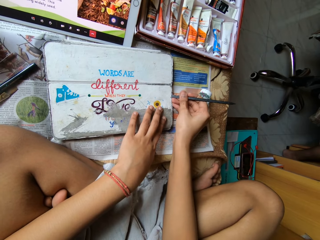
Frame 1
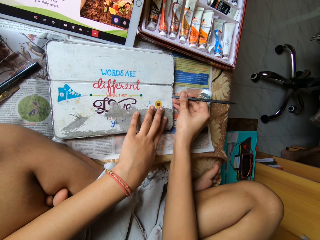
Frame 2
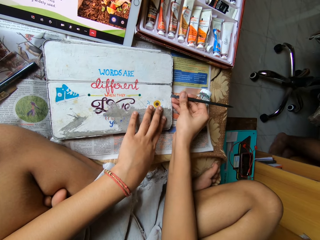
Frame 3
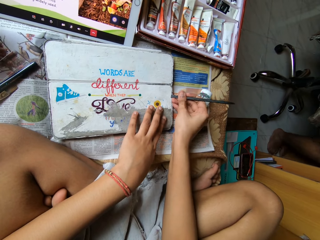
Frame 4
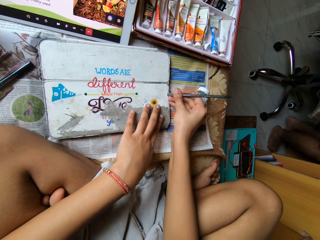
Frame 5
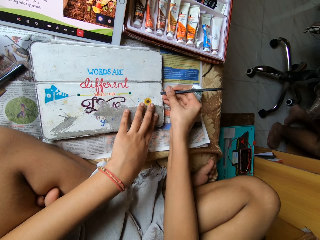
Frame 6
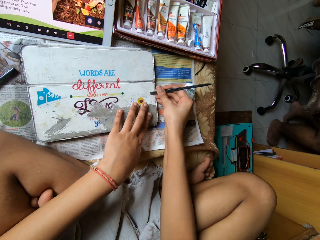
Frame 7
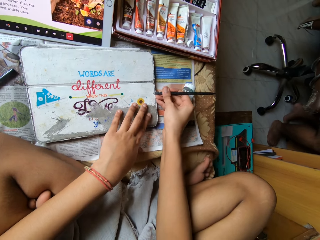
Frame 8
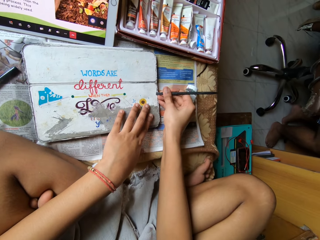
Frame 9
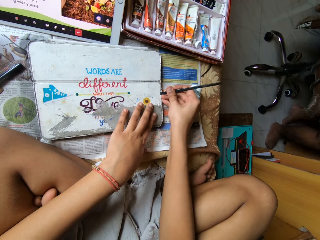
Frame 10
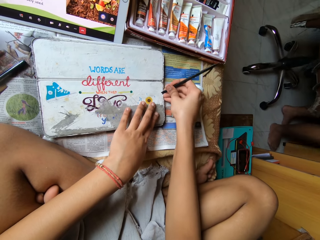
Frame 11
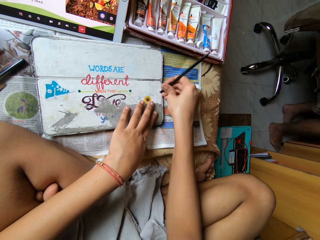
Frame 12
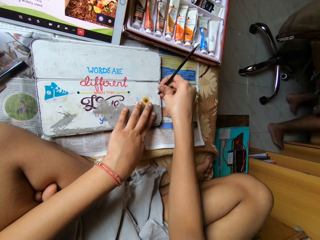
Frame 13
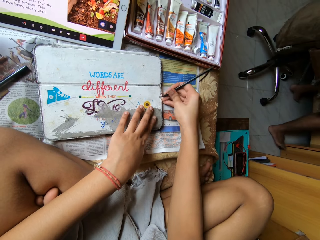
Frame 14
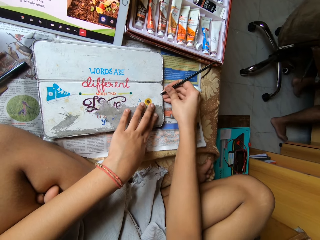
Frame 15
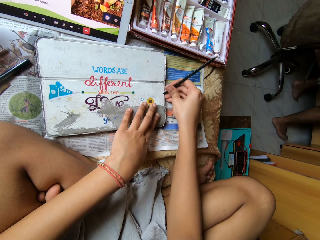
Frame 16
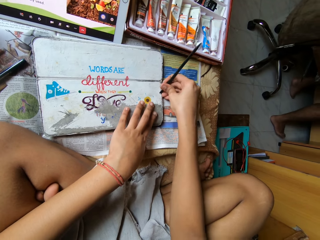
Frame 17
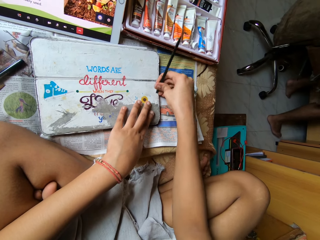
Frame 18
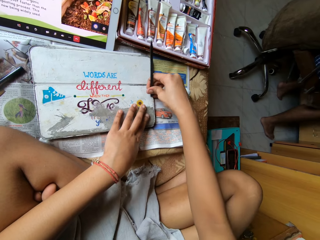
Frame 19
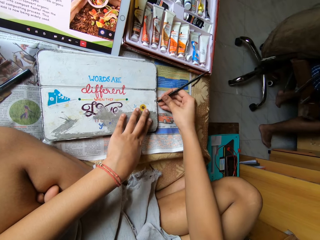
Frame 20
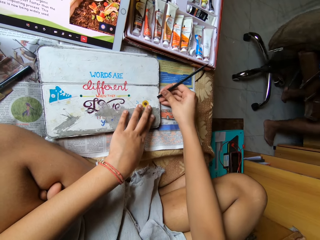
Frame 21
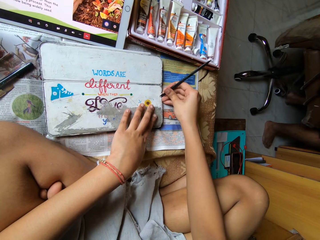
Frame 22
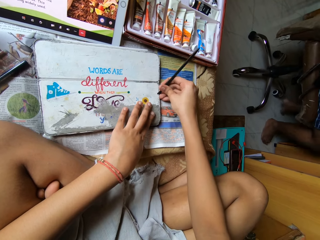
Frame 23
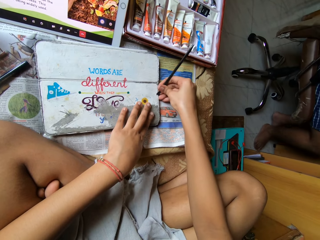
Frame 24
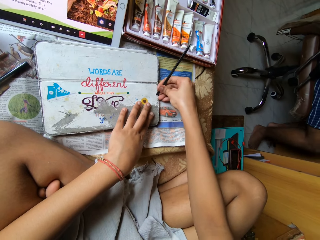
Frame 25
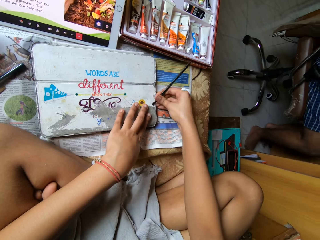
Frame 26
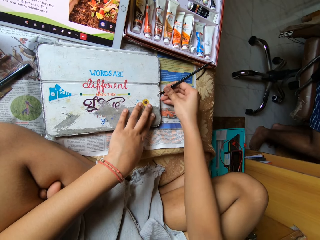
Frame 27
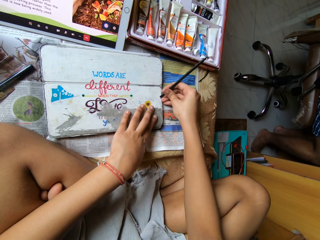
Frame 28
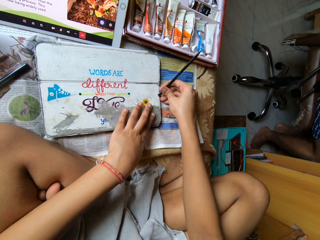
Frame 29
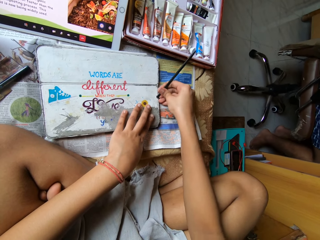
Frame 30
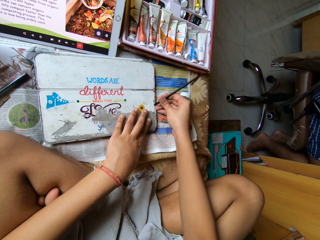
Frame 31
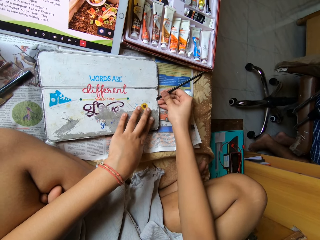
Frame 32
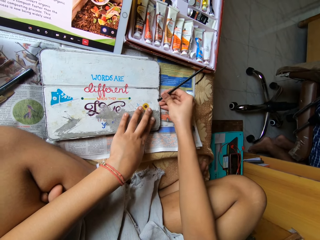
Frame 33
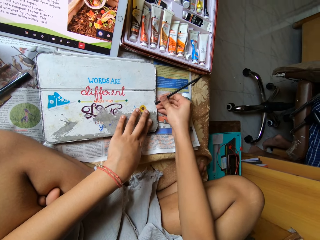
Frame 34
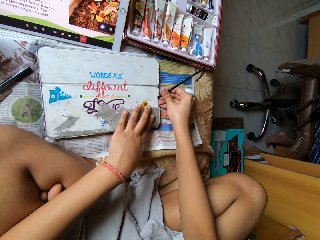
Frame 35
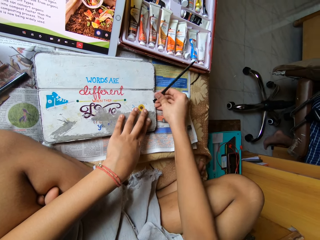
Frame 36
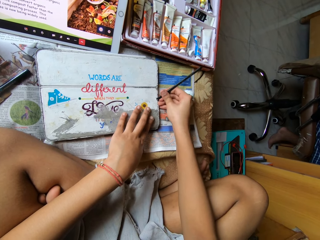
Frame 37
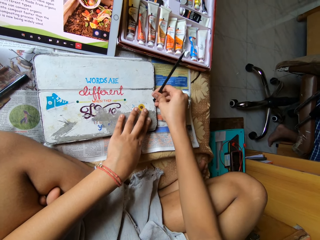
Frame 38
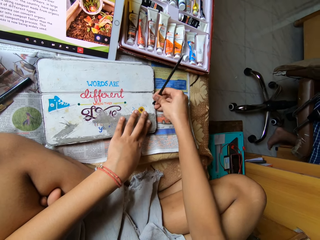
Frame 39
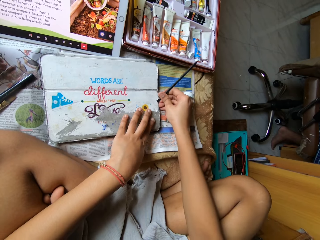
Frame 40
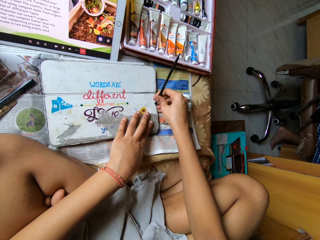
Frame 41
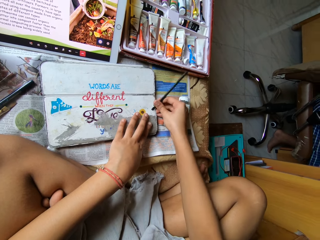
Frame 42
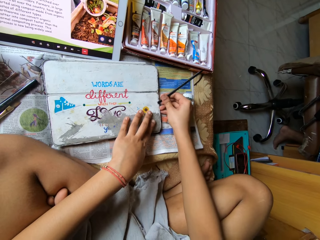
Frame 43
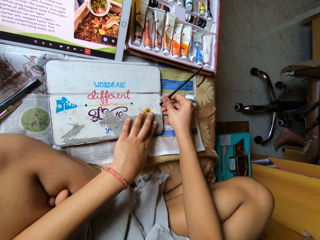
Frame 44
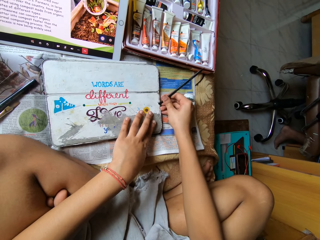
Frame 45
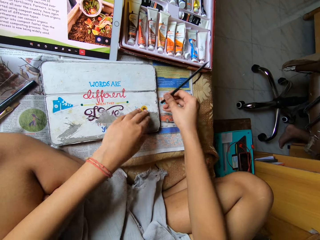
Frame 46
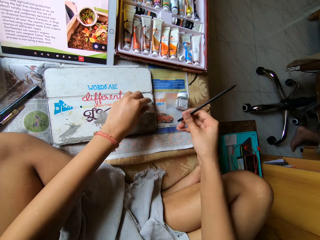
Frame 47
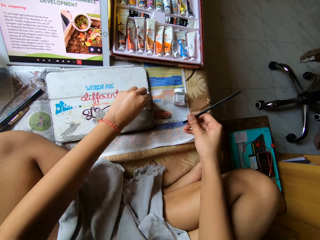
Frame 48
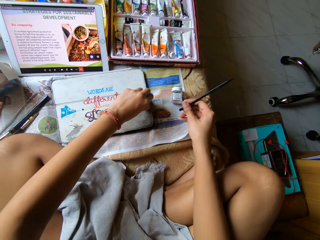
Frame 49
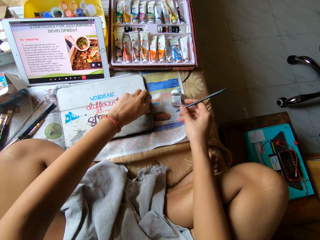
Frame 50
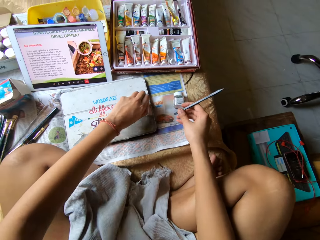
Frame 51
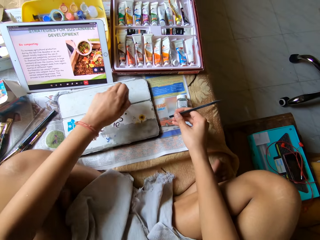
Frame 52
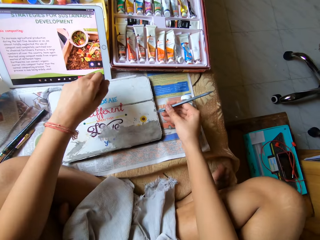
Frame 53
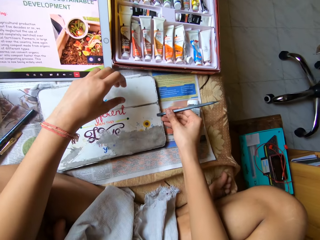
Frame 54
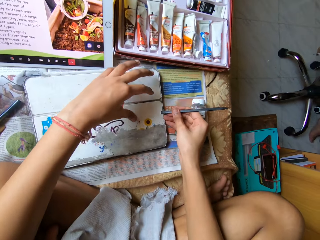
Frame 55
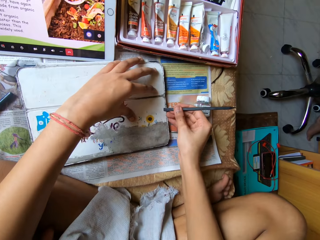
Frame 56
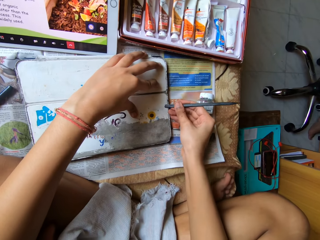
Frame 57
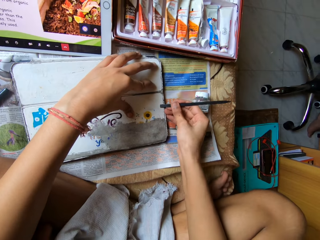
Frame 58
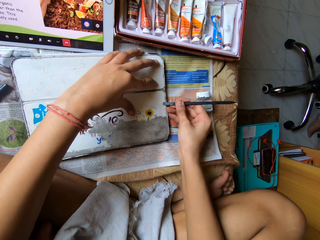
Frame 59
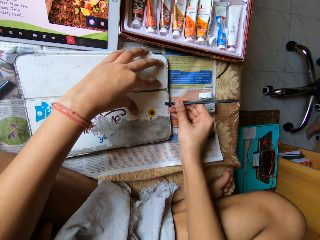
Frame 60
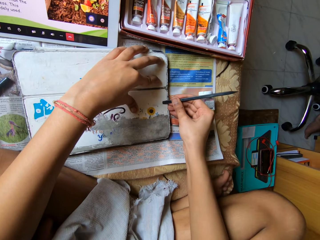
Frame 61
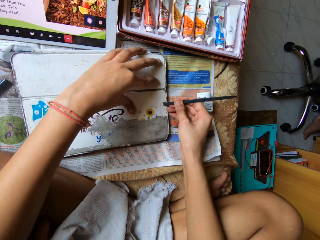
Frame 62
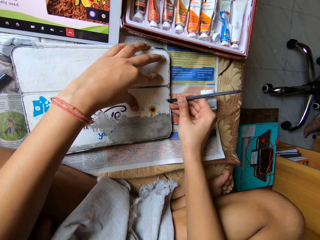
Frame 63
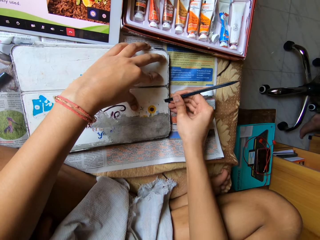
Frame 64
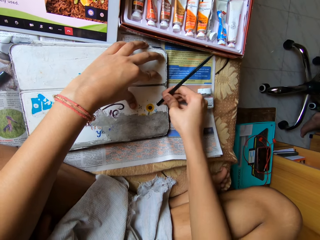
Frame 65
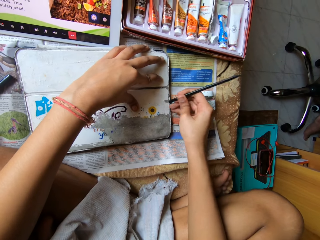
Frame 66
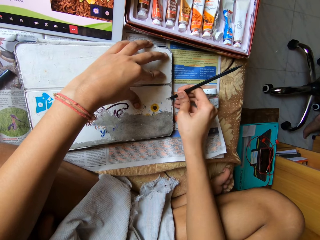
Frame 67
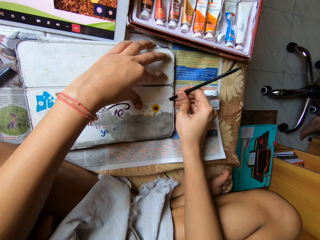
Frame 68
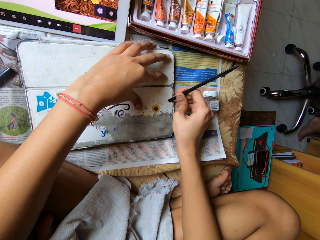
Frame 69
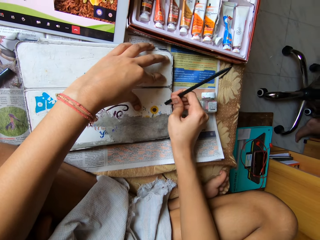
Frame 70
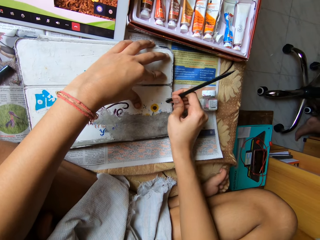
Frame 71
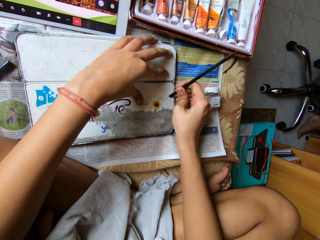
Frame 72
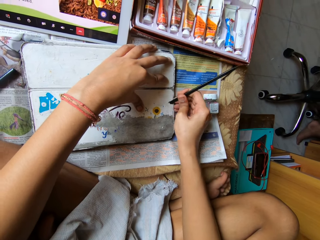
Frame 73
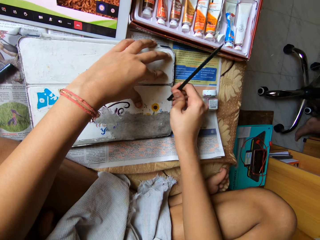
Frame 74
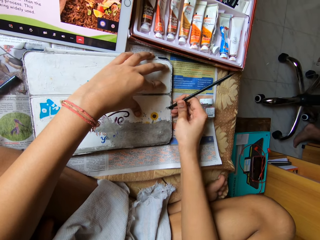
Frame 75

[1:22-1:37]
The camera wearer removes the paper off the tablet pouch with her left hand. She removes the paint with her left hand. She throws the paint. She removes the painting from the aluminum material with the paint stripping tool. She scrapes the paper from the tablet pouch with the pen in her right hand.

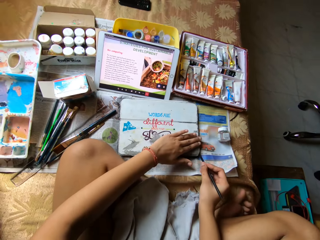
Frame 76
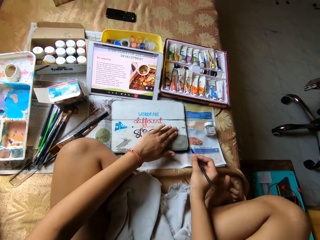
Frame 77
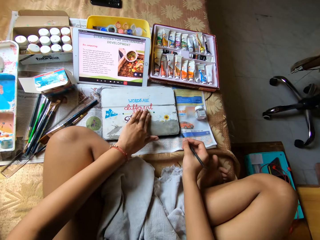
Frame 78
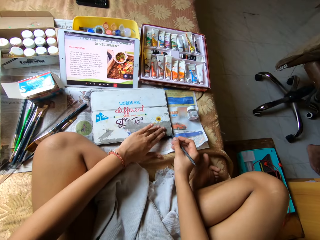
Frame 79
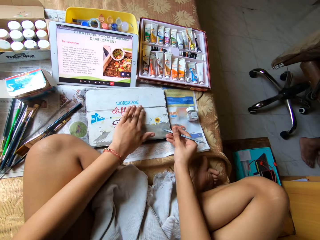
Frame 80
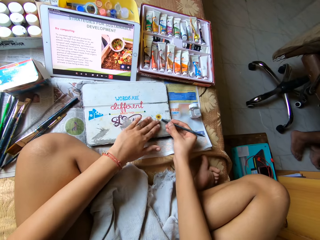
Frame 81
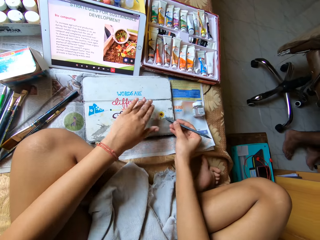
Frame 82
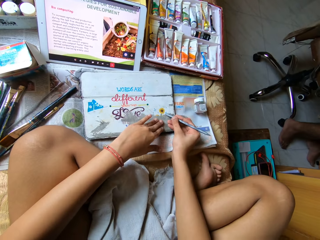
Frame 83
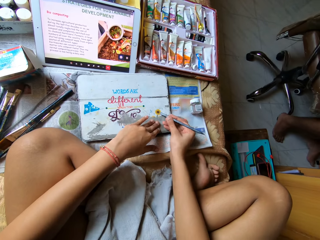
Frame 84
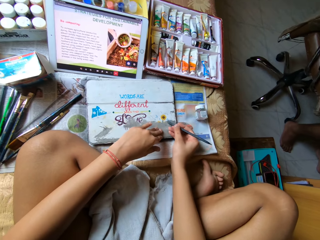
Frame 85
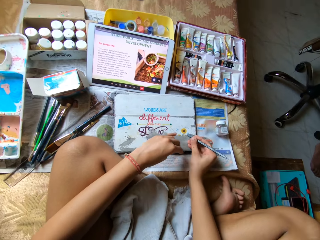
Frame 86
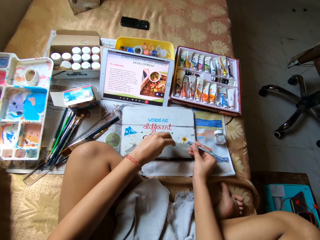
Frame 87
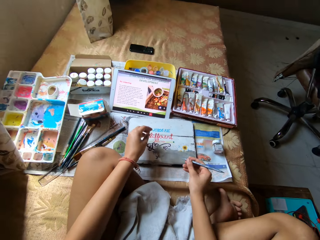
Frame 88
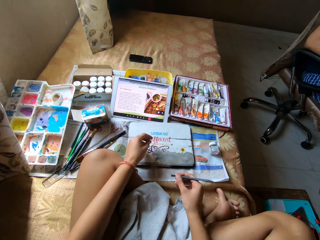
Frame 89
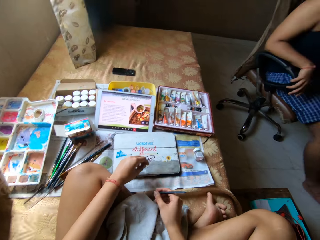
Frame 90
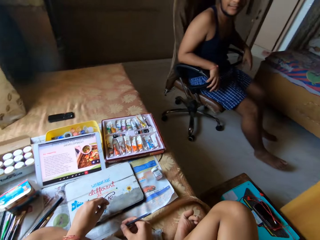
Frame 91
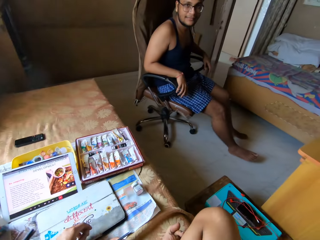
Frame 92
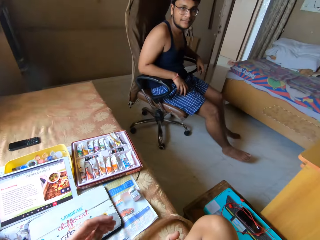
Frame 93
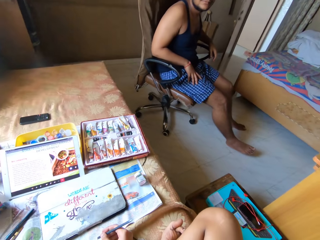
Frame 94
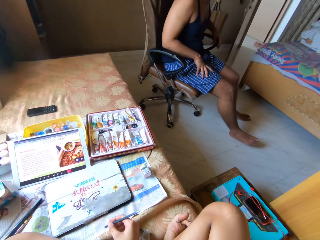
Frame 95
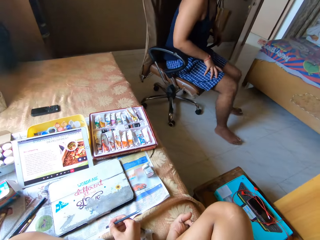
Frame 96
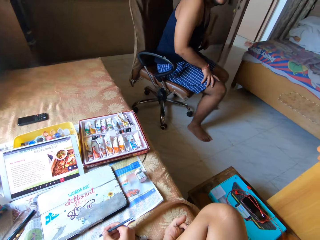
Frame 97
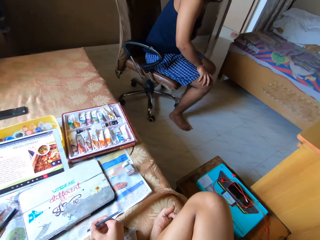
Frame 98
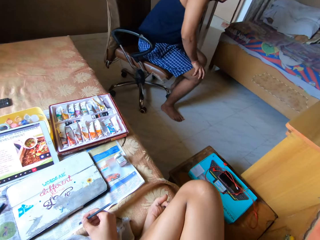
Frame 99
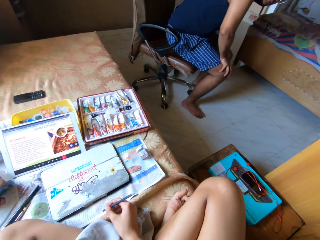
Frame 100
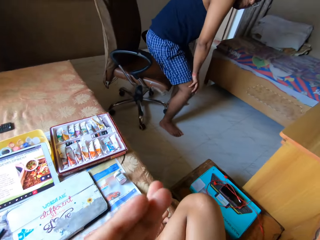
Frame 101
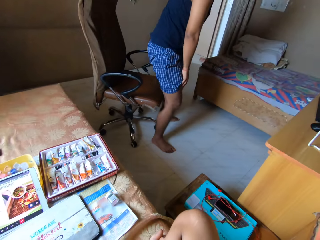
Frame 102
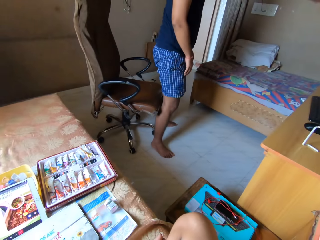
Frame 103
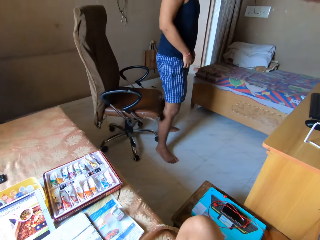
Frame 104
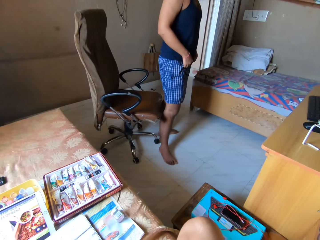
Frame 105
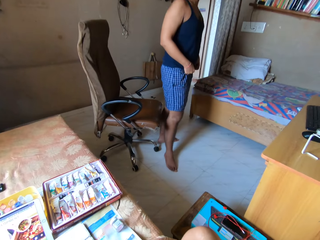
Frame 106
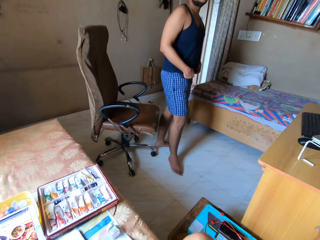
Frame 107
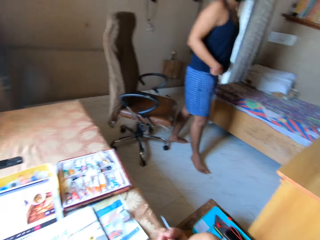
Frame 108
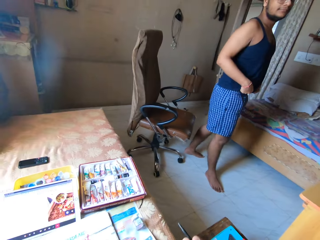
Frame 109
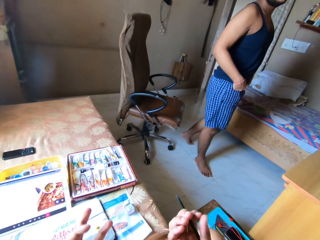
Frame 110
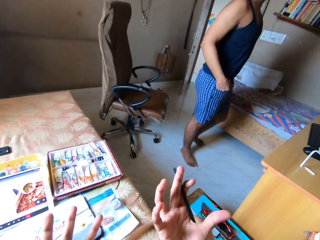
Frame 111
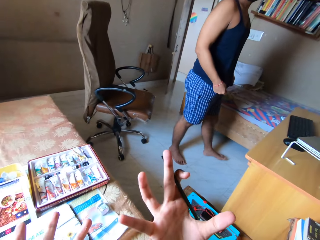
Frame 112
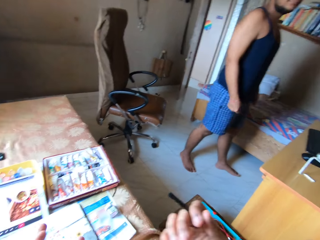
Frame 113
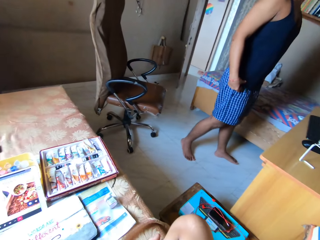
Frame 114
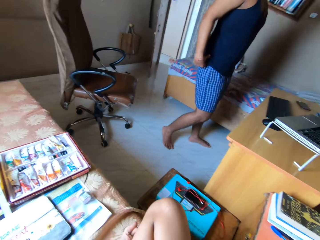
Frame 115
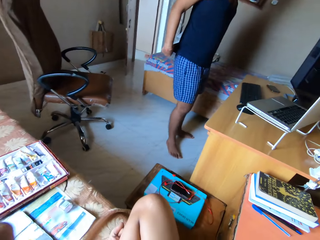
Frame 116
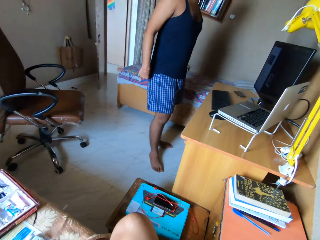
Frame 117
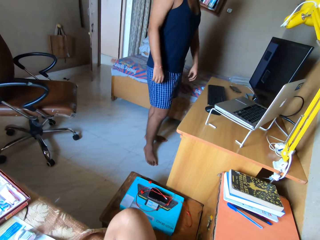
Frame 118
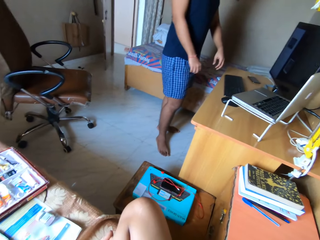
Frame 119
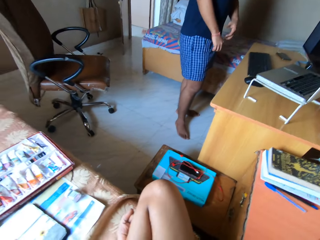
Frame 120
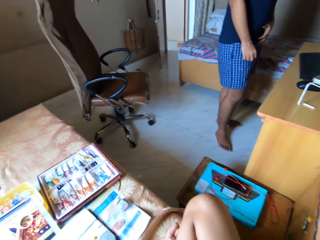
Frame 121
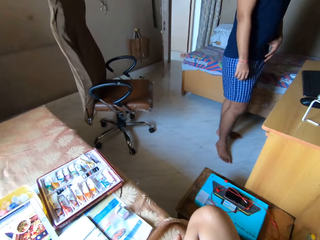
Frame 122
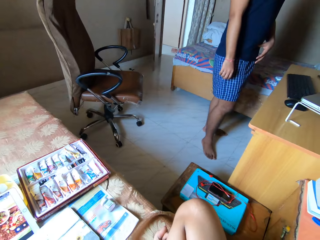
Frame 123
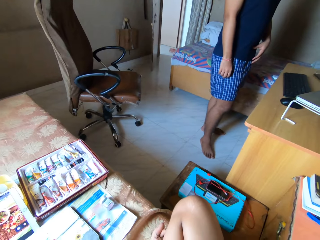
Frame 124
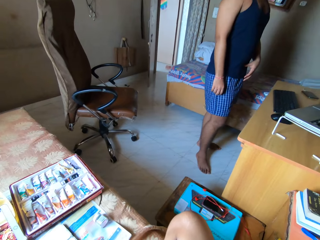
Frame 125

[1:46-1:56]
The camera wearer rubs off the paint from the aluminum material with her left hand. She removes the painting from the aluminum material with the paint stripping tool. She converses with a person.
